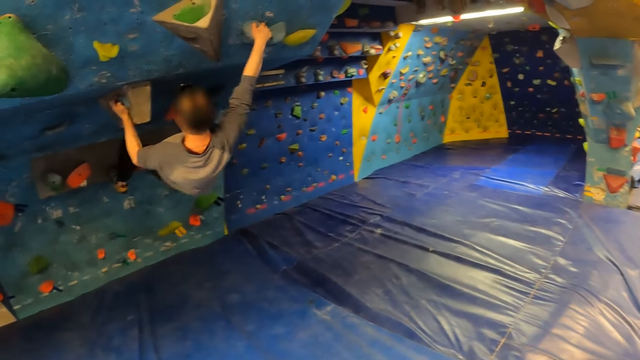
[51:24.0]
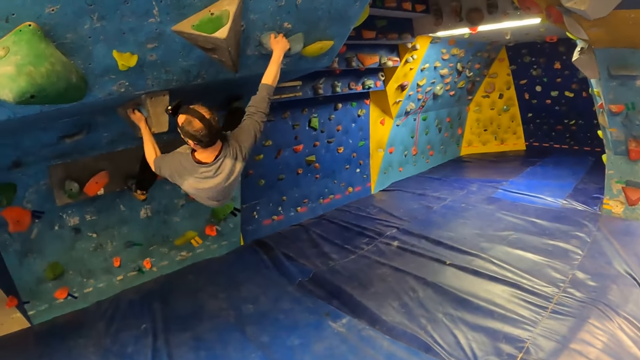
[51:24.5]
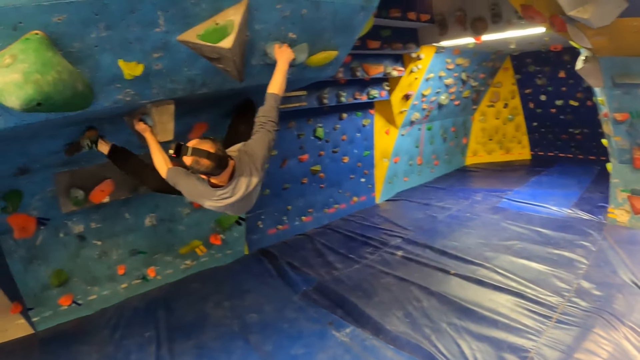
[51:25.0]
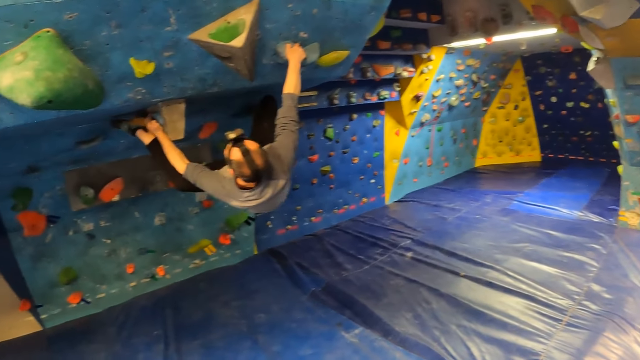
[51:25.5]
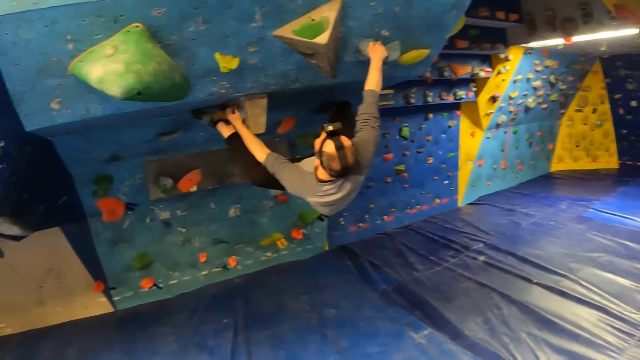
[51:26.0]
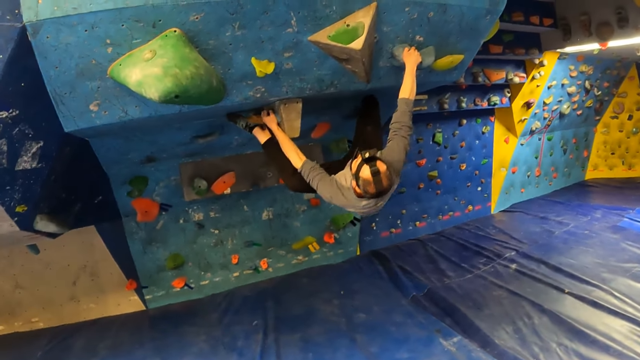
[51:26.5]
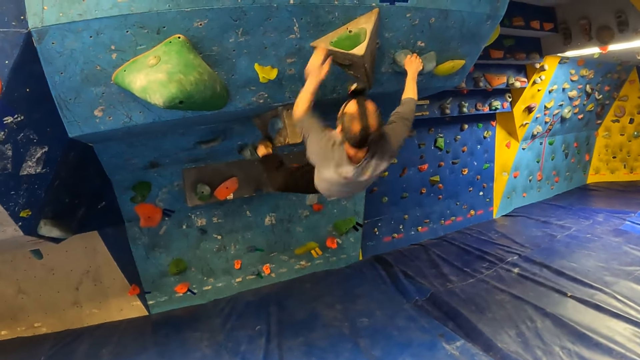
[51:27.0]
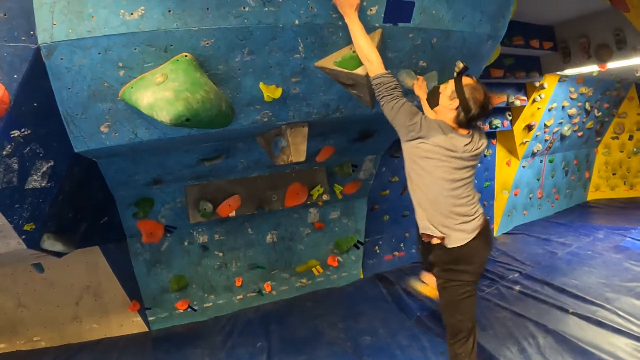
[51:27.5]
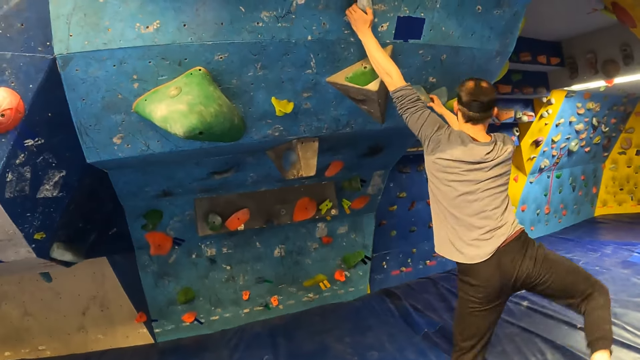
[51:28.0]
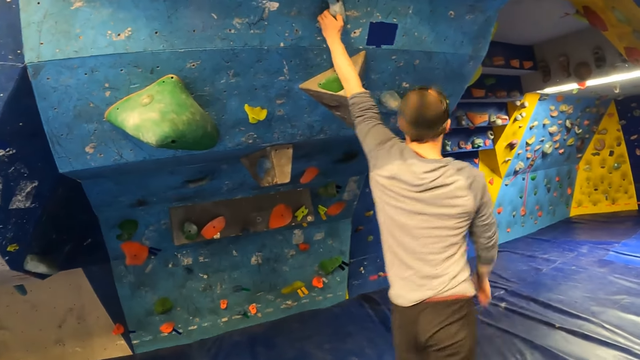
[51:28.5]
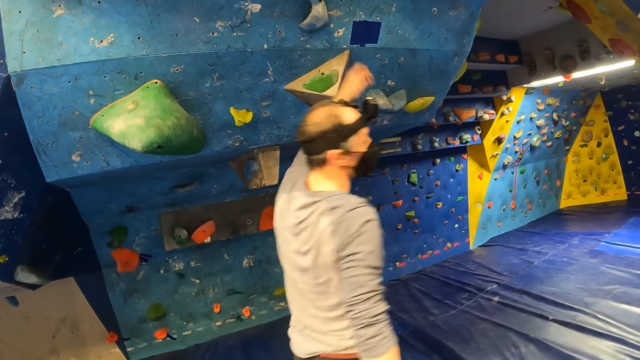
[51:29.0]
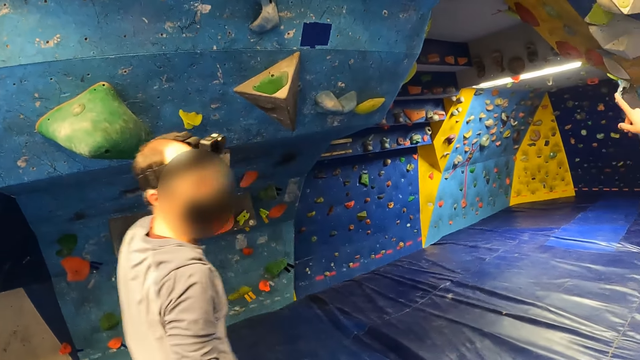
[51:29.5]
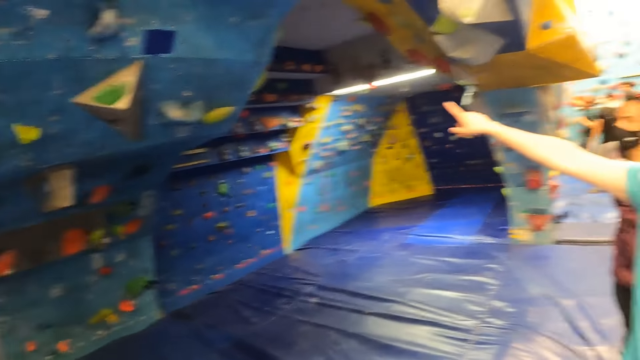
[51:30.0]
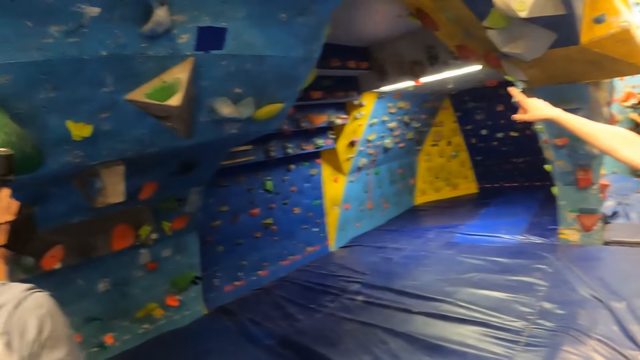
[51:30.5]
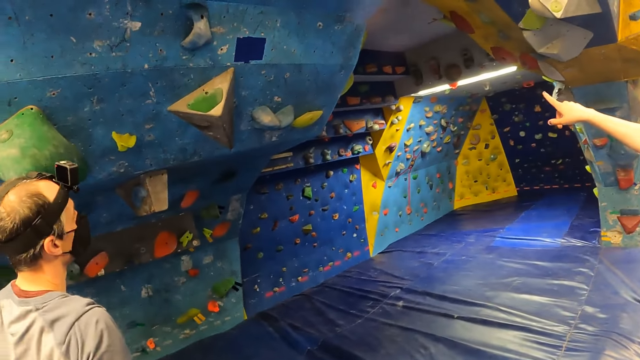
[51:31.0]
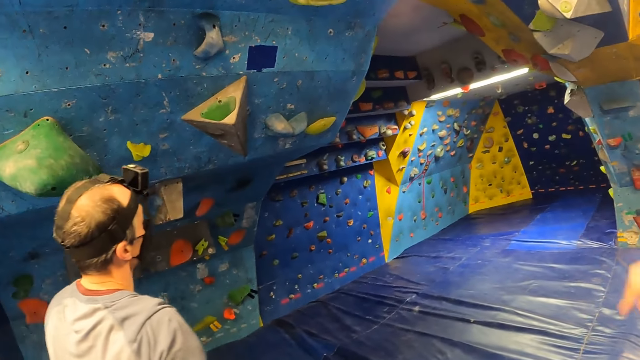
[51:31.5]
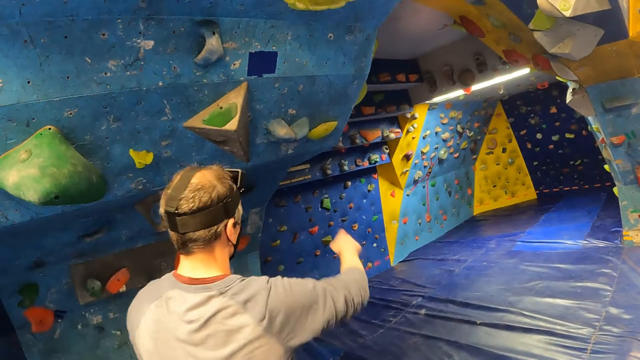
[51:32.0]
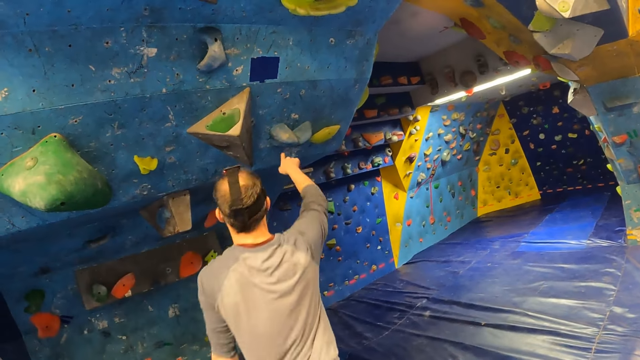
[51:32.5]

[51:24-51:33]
The camera wearer stares at a man. The man drops to the crash pad from the climbing wall. A woman points a finger.

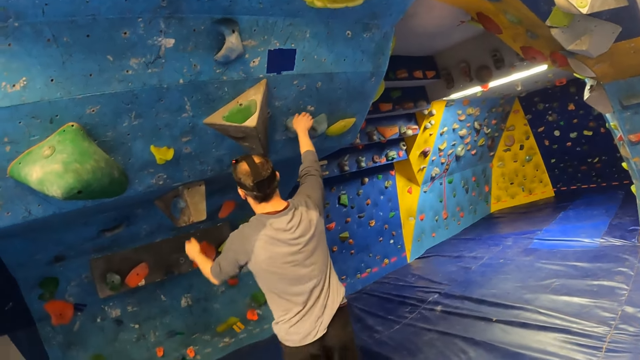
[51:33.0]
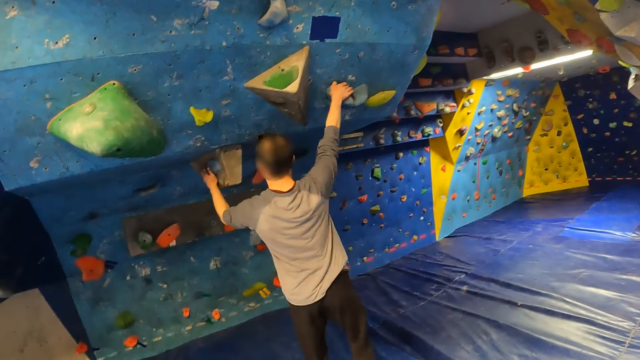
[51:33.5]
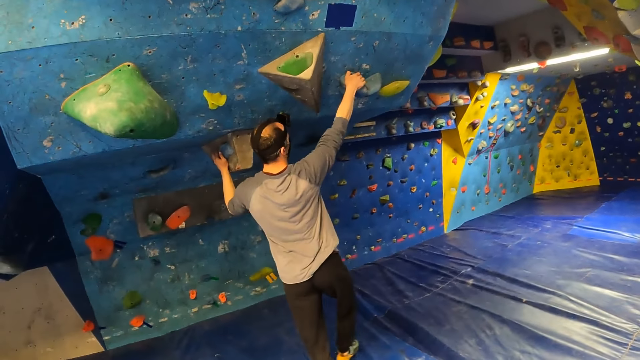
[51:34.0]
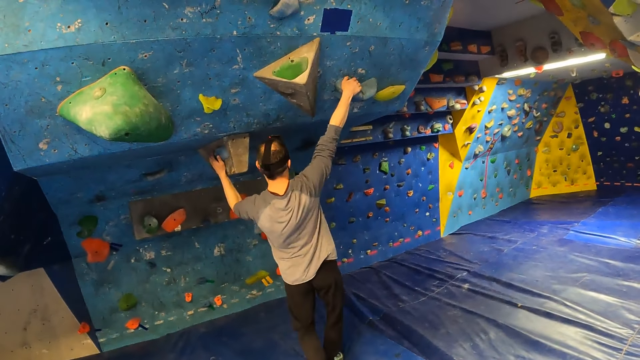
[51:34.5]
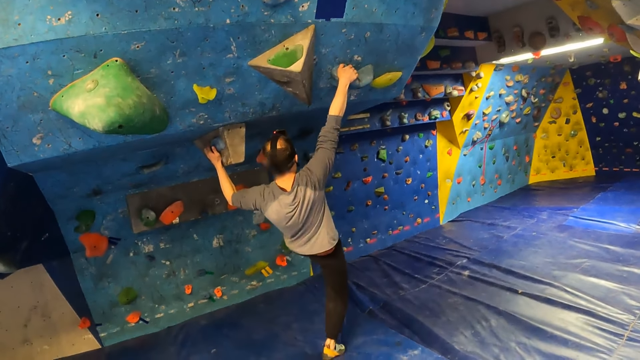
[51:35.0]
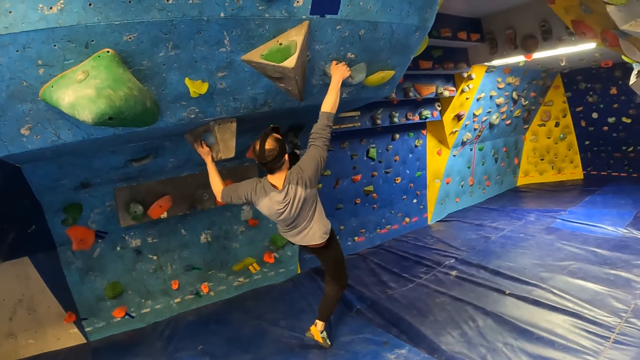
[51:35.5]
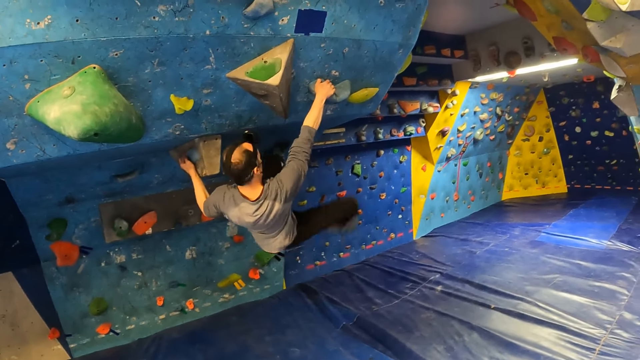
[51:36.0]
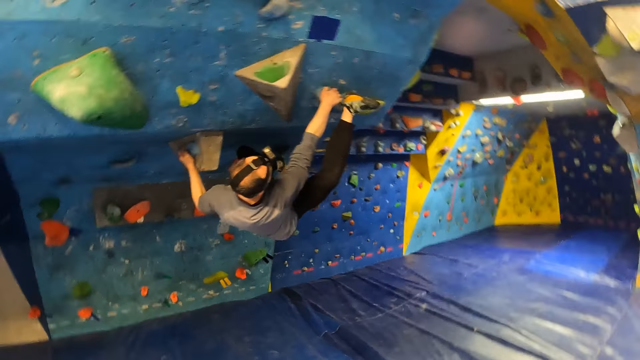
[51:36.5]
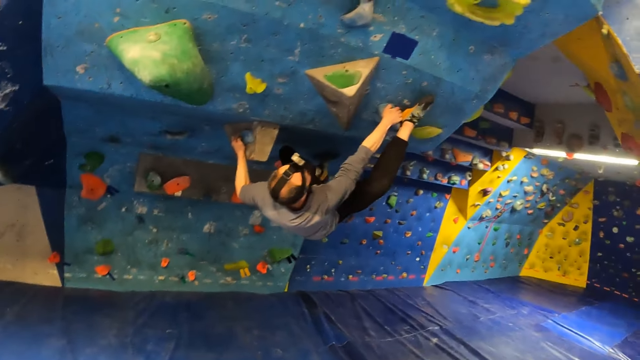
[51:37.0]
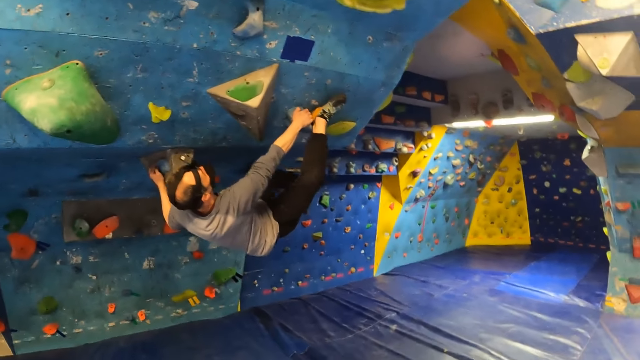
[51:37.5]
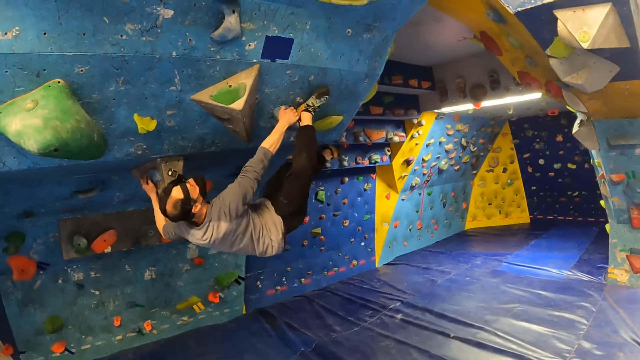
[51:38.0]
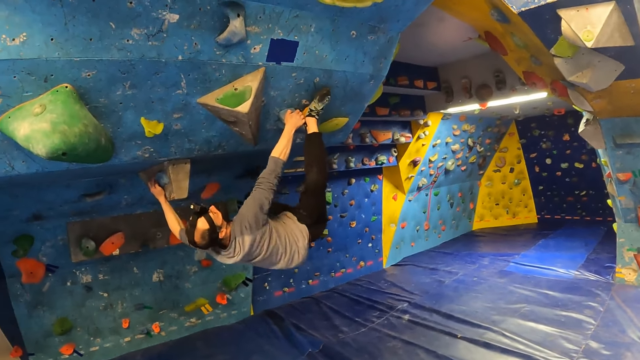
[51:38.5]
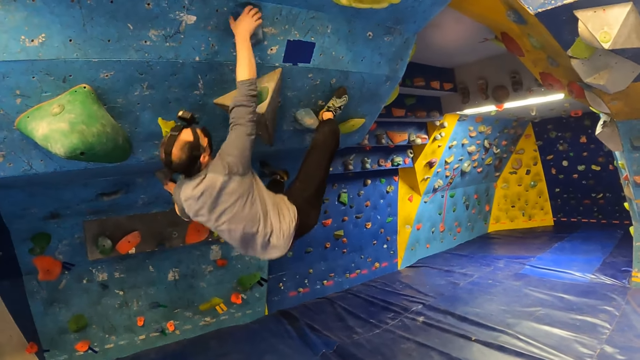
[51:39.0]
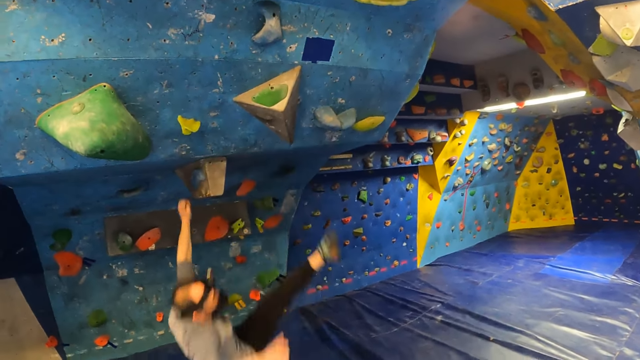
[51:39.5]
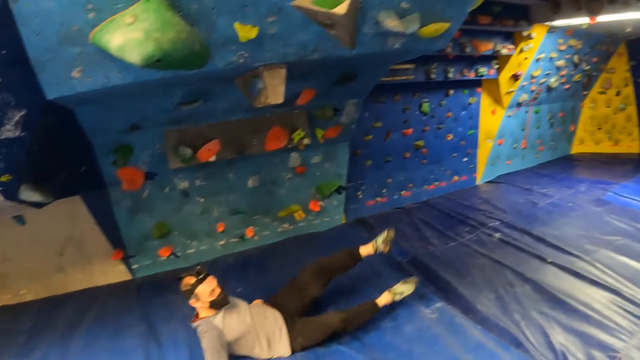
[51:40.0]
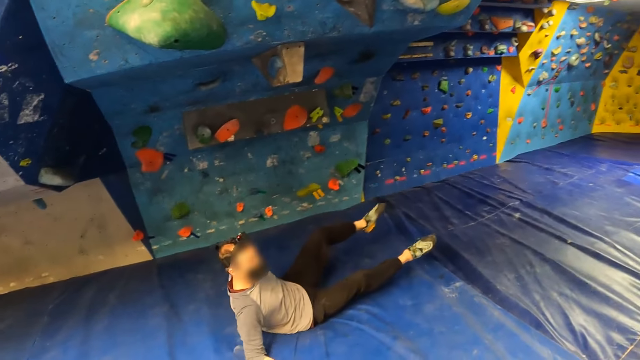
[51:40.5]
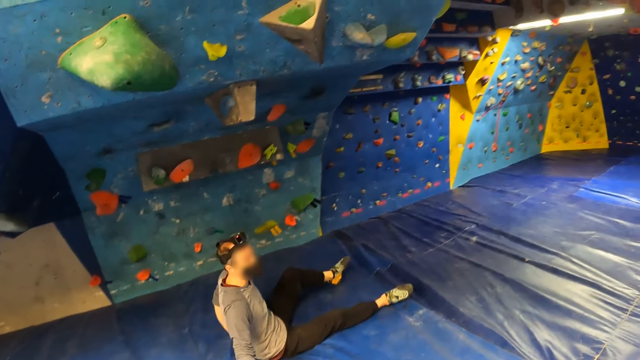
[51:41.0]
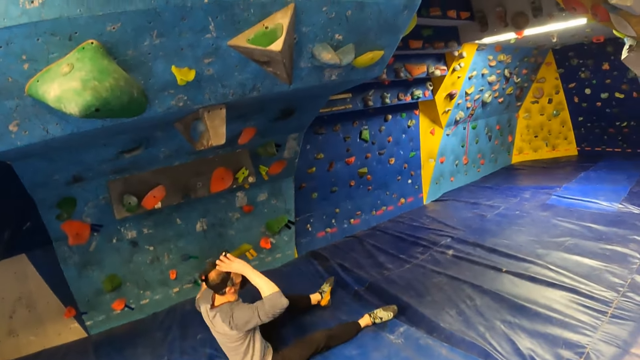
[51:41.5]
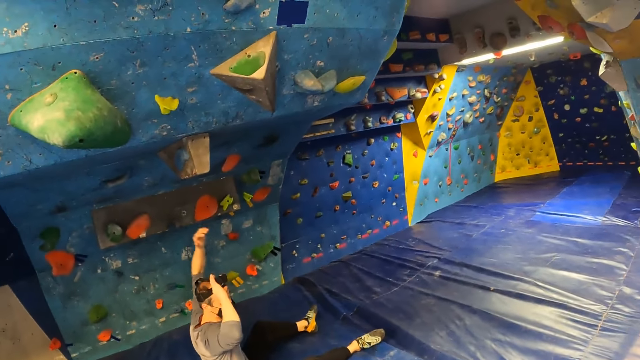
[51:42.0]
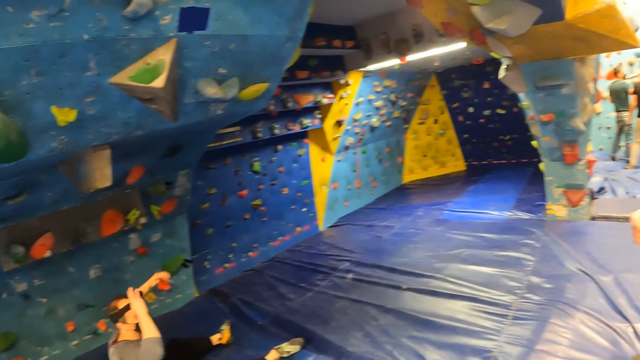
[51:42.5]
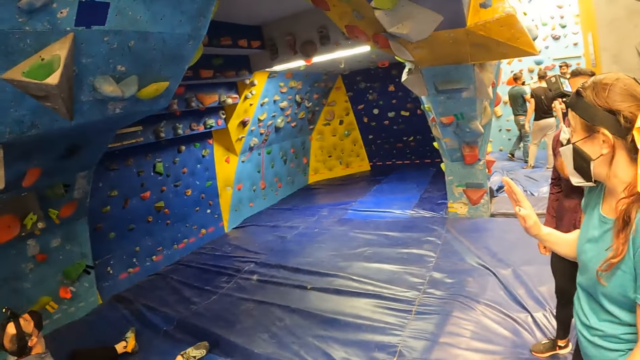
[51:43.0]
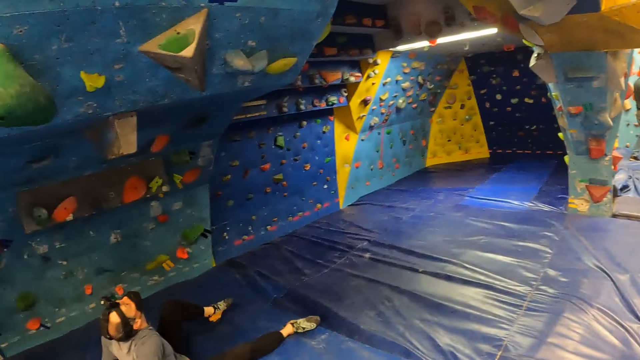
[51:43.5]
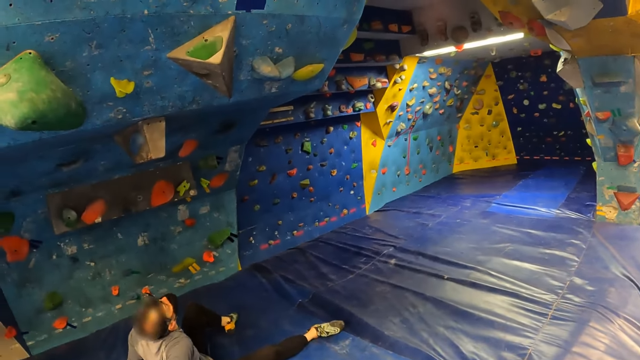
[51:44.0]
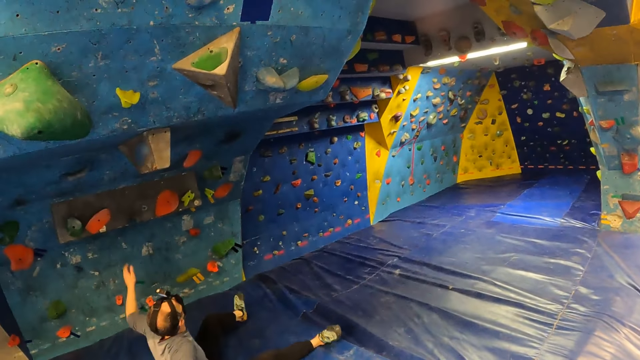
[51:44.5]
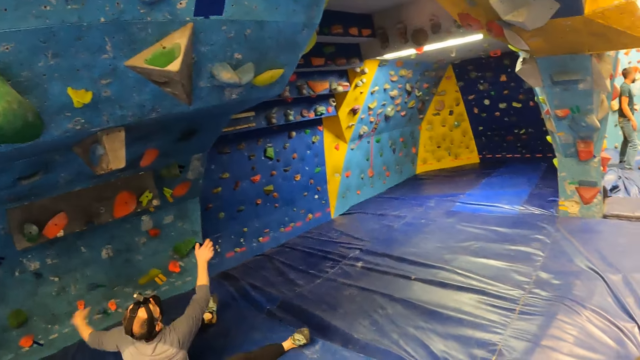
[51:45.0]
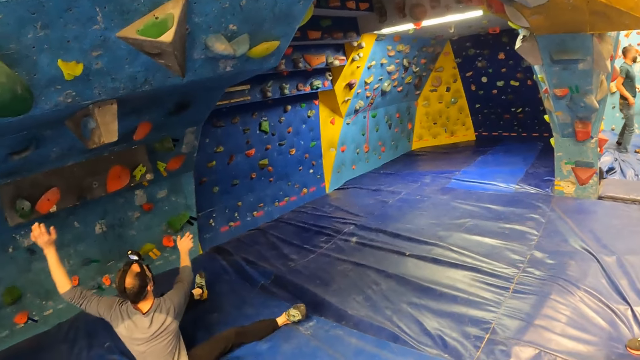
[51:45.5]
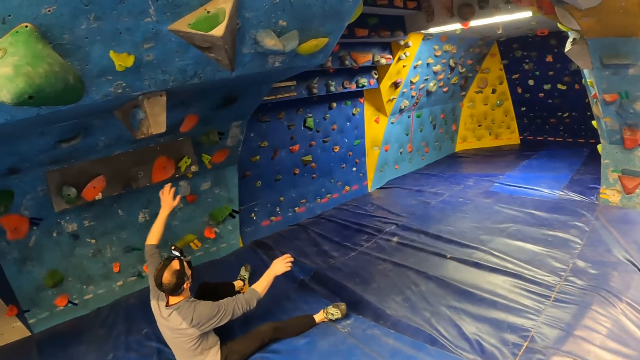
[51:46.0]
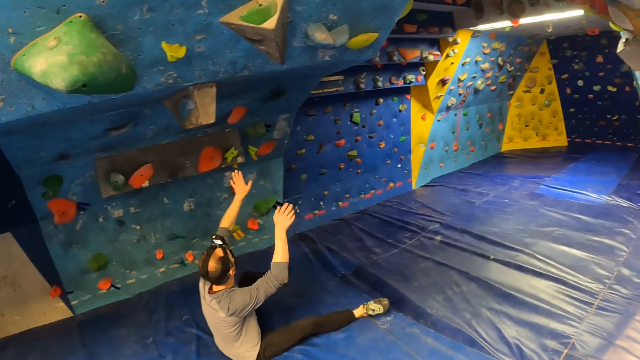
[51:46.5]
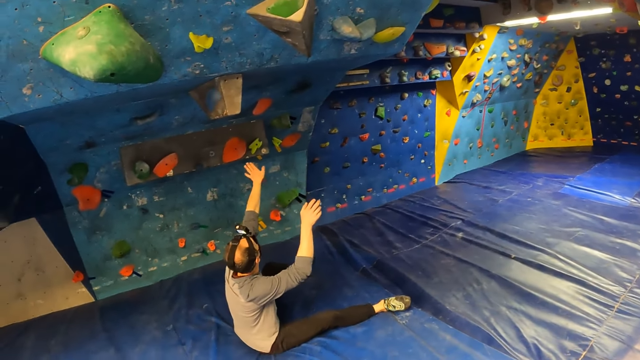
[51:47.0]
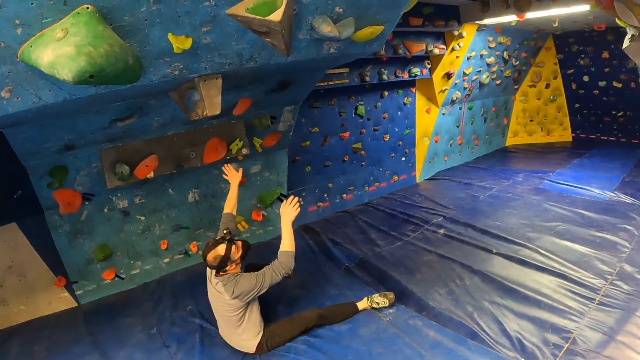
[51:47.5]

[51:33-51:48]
A man holds a wall hold. The man climbs the climbing wall with both hands. The man drops to the crash pads from the climbing wall. The man adjusts a camera on his head with his right hand. The man moves a hand. A woman moves a hand. The man gestures with both hands.
